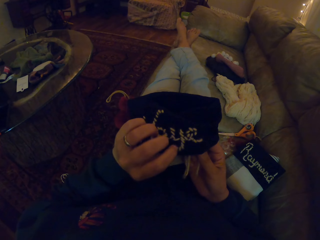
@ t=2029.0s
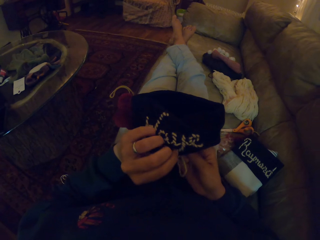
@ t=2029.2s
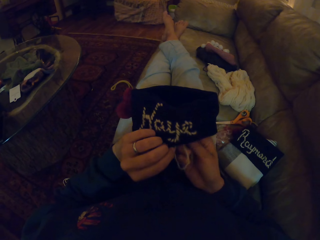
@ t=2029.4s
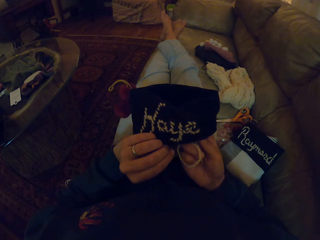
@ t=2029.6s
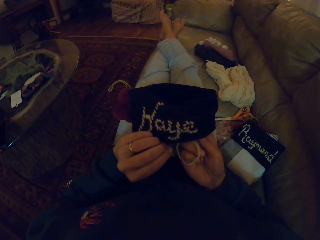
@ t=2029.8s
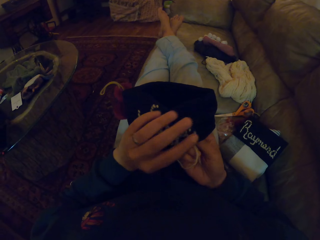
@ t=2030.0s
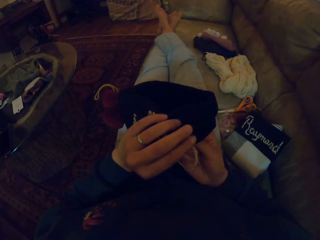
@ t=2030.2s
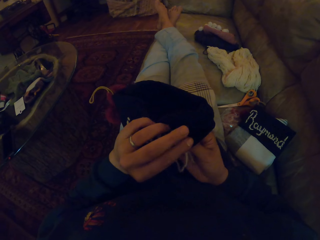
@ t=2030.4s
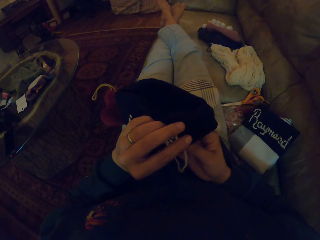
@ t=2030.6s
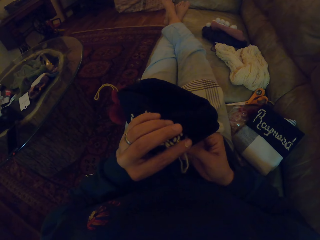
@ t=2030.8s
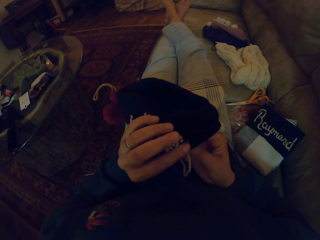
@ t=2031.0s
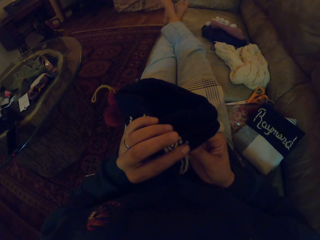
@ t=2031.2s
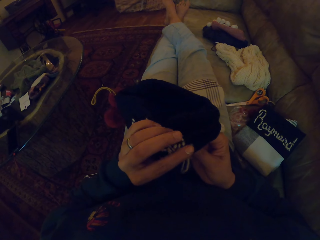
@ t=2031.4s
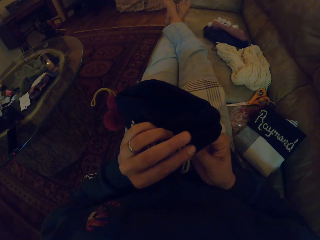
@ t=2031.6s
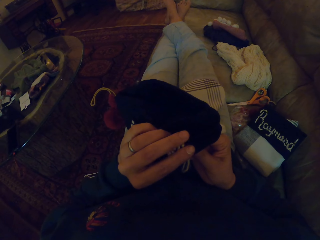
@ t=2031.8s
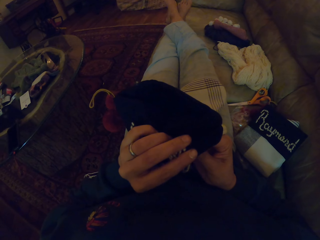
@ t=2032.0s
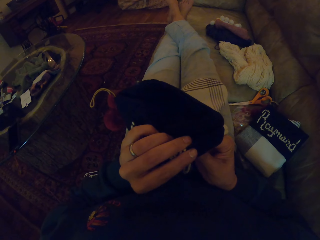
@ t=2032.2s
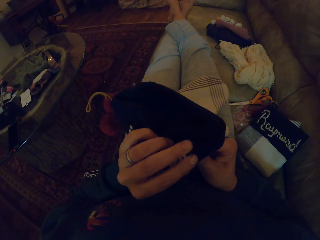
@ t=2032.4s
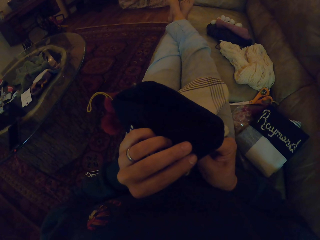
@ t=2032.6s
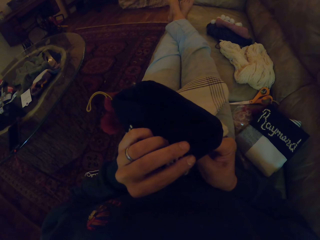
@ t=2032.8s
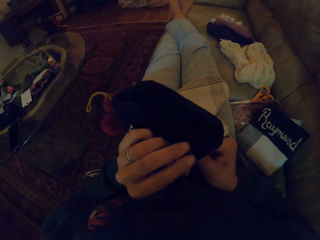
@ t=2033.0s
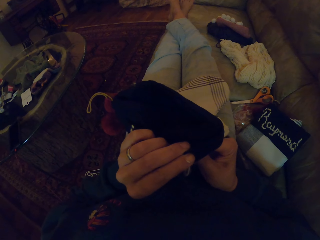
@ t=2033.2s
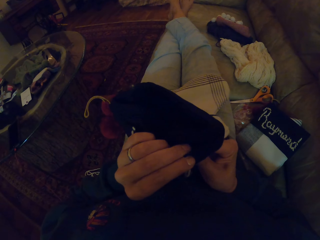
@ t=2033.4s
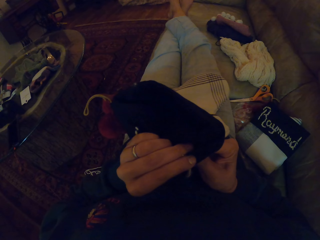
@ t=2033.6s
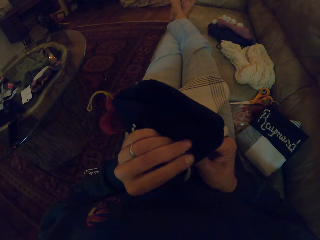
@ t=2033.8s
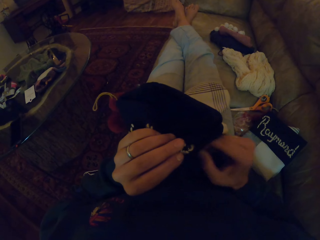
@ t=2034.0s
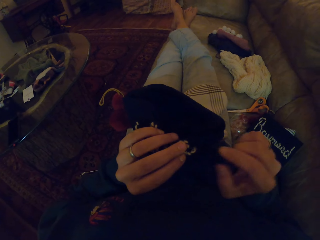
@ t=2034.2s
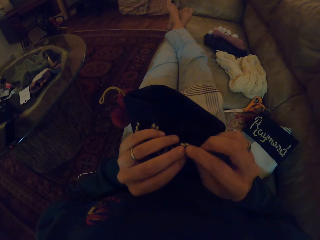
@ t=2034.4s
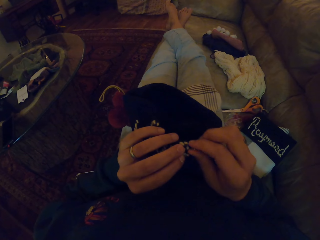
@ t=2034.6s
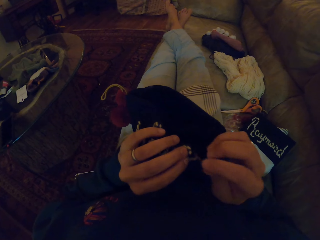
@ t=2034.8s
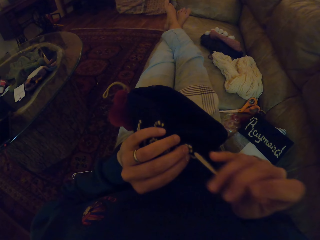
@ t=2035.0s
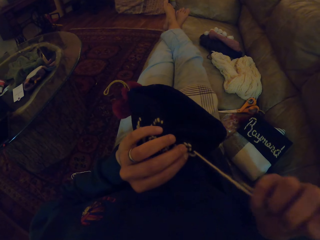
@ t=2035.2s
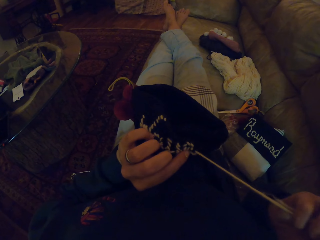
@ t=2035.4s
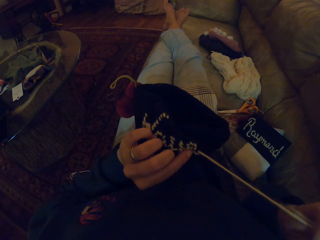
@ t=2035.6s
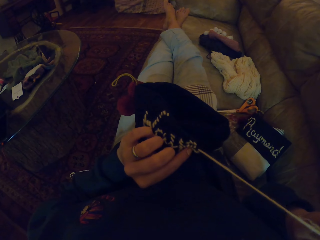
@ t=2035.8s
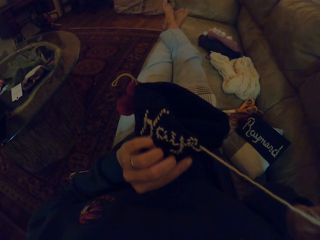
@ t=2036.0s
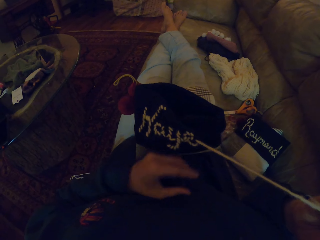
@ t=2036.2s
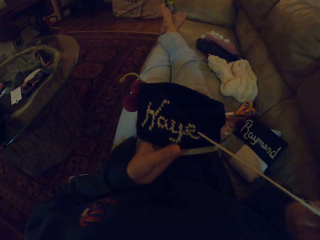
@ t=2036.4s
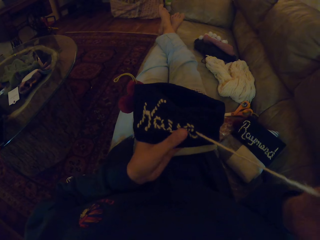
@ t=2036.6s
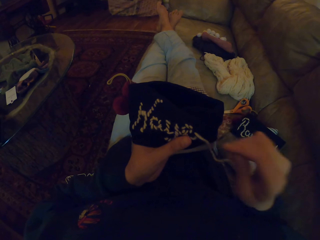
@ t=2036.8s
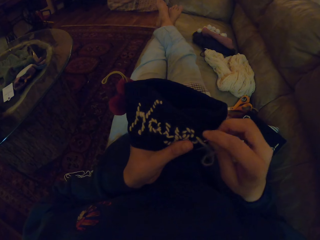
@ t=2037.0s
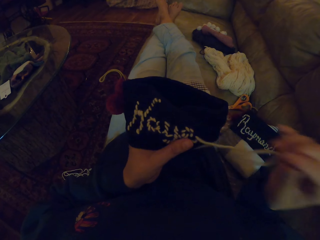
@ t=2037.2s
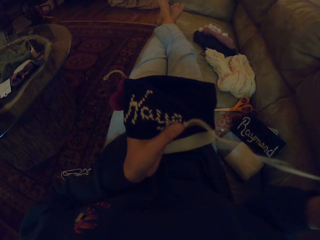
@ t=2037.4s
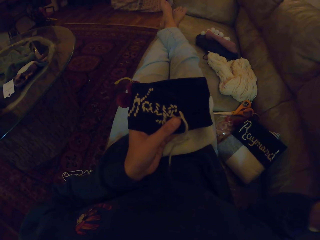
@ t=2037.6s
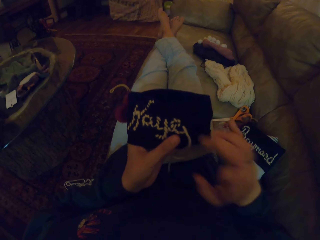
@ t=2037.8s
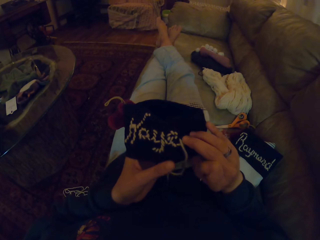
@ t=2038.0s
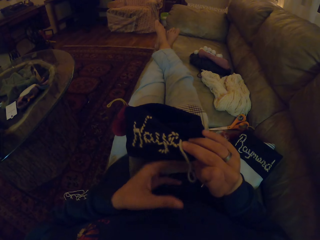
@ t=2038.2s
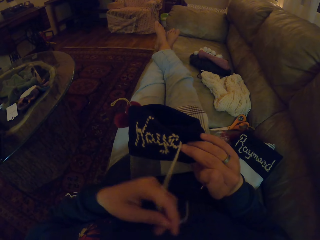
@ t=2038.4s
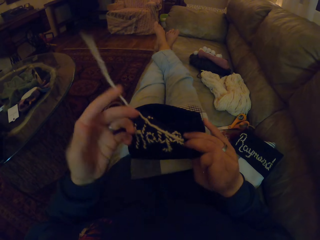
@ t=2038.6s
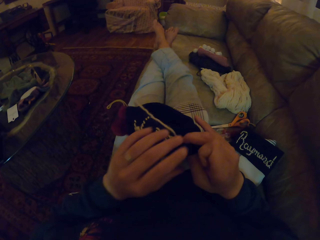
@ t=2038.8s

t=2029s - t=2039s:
The camera wearer sews a piece of cloth with a needle. They pull the thread.

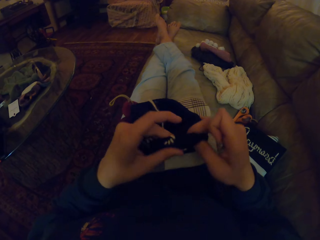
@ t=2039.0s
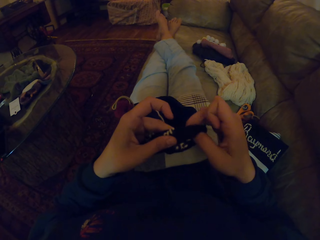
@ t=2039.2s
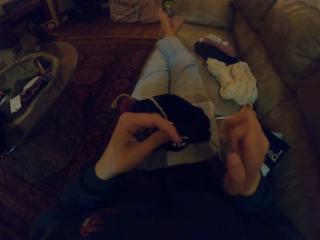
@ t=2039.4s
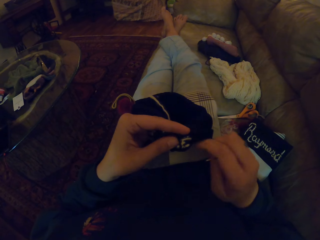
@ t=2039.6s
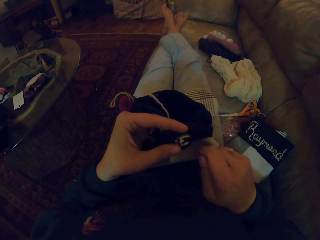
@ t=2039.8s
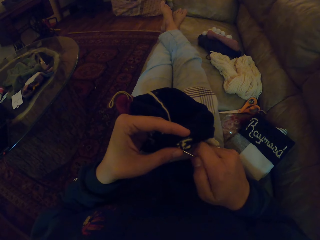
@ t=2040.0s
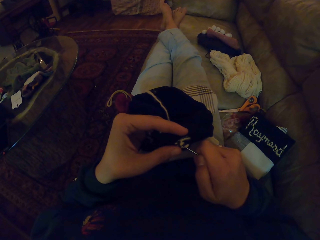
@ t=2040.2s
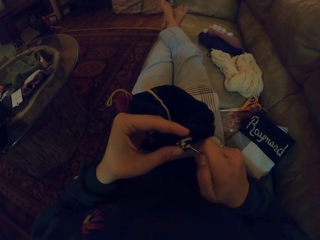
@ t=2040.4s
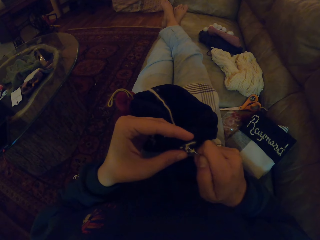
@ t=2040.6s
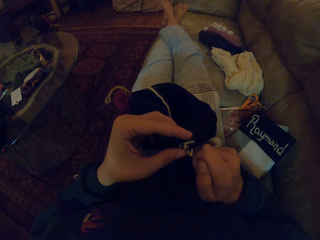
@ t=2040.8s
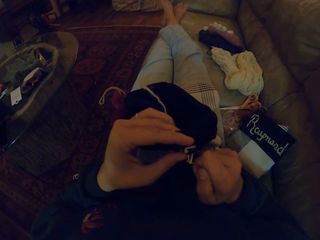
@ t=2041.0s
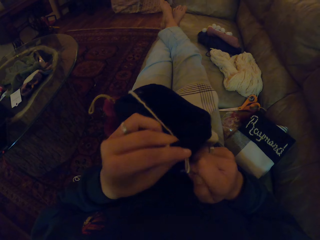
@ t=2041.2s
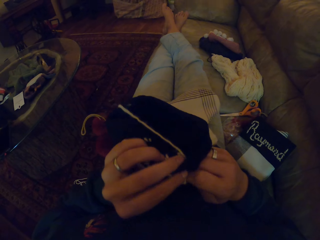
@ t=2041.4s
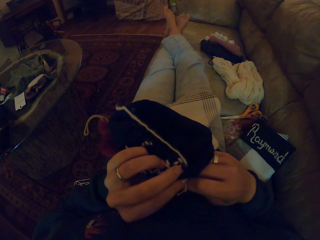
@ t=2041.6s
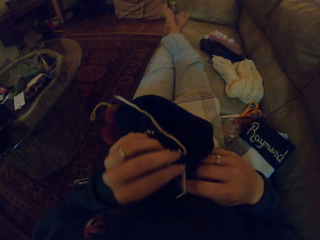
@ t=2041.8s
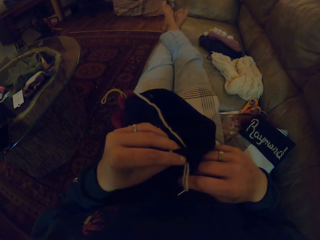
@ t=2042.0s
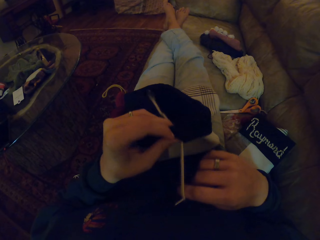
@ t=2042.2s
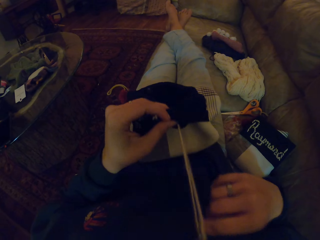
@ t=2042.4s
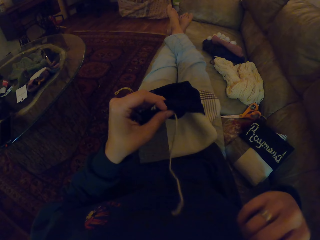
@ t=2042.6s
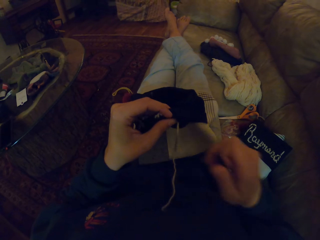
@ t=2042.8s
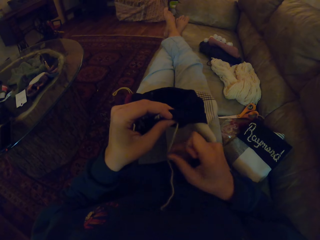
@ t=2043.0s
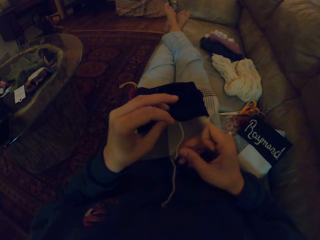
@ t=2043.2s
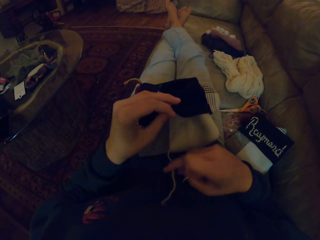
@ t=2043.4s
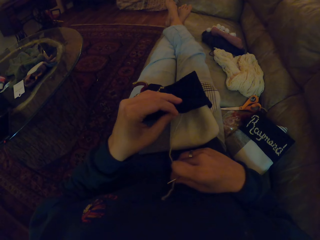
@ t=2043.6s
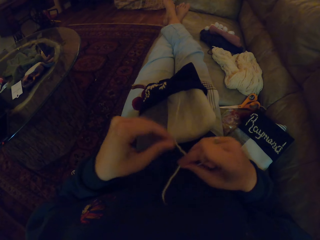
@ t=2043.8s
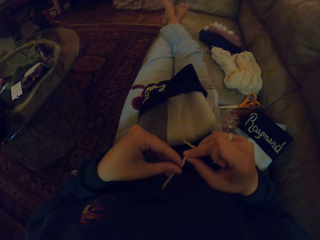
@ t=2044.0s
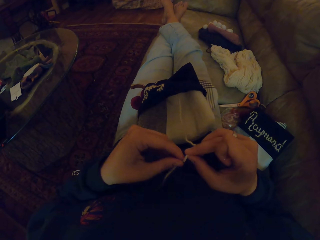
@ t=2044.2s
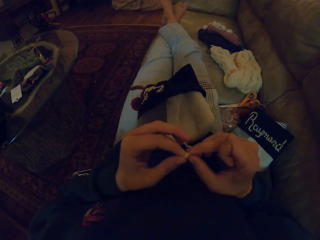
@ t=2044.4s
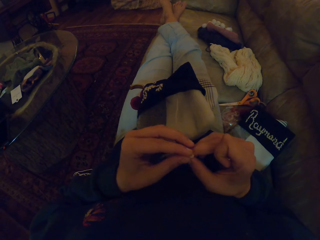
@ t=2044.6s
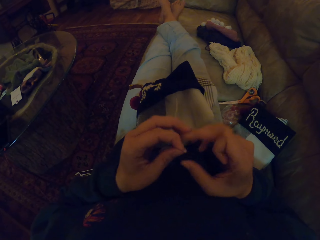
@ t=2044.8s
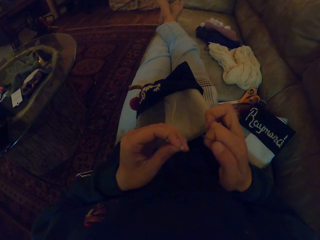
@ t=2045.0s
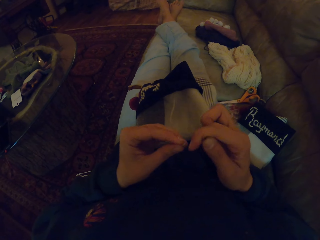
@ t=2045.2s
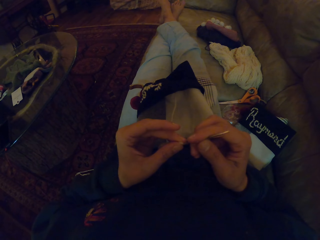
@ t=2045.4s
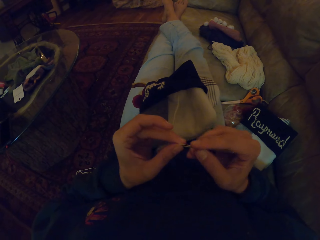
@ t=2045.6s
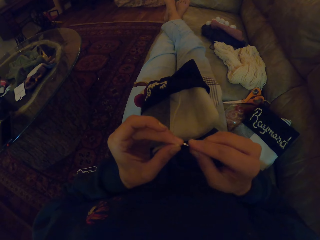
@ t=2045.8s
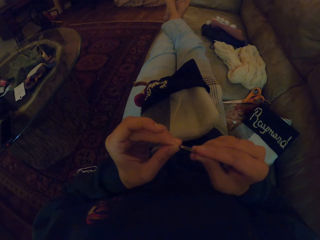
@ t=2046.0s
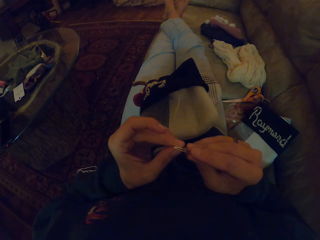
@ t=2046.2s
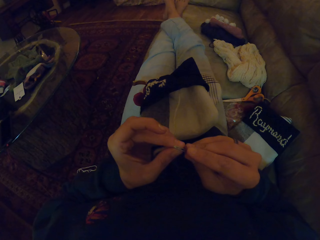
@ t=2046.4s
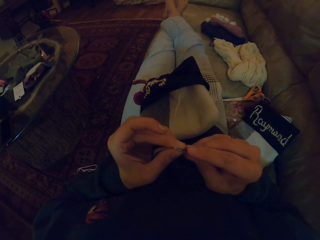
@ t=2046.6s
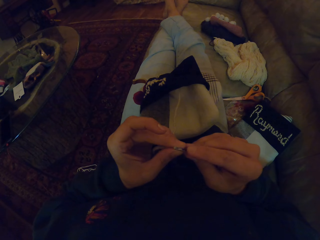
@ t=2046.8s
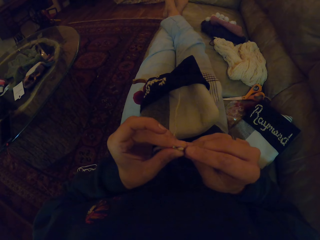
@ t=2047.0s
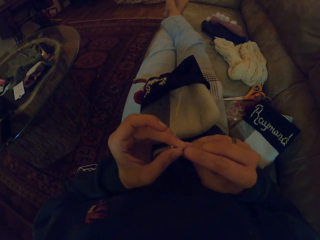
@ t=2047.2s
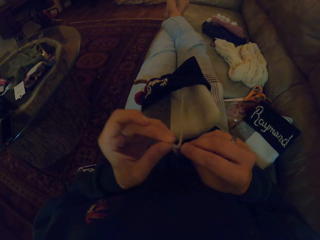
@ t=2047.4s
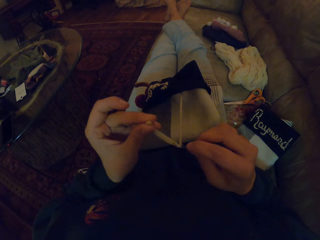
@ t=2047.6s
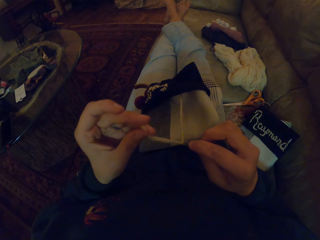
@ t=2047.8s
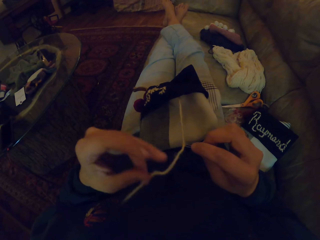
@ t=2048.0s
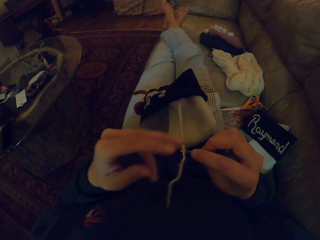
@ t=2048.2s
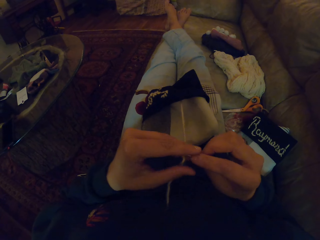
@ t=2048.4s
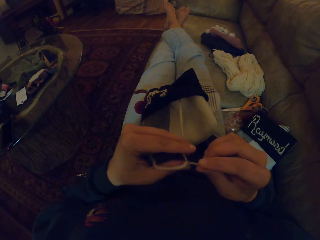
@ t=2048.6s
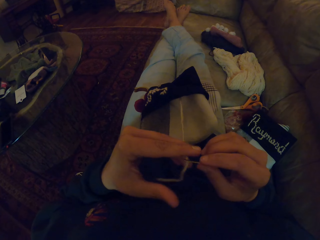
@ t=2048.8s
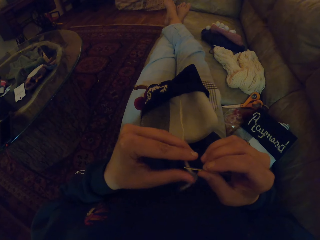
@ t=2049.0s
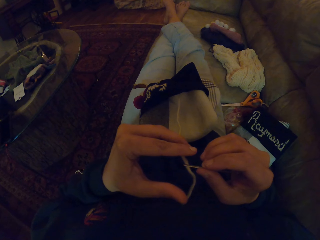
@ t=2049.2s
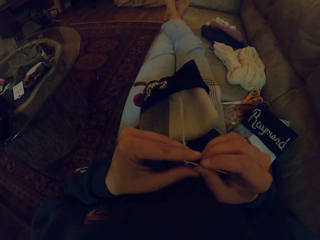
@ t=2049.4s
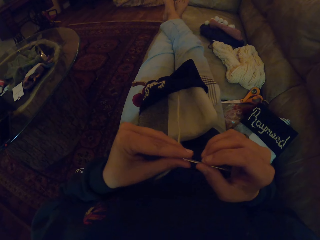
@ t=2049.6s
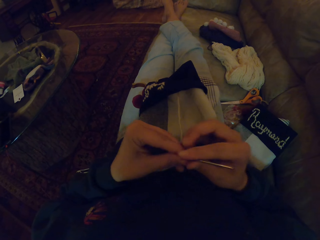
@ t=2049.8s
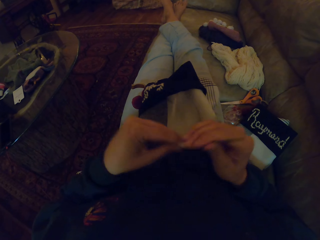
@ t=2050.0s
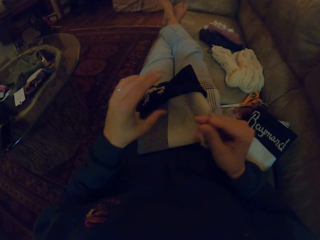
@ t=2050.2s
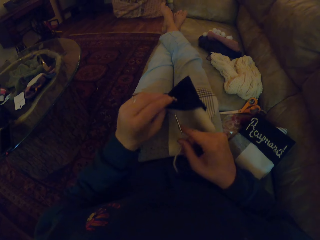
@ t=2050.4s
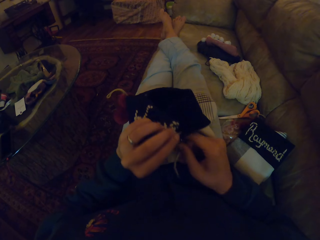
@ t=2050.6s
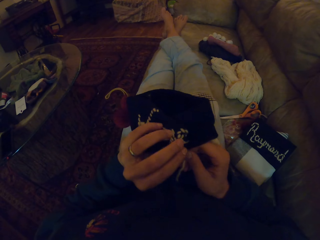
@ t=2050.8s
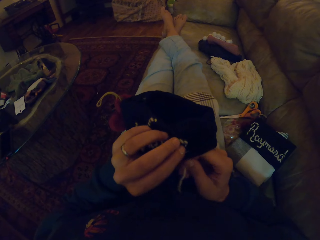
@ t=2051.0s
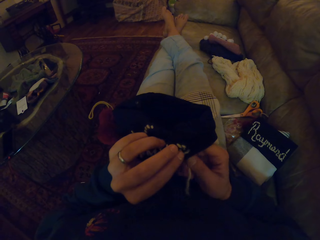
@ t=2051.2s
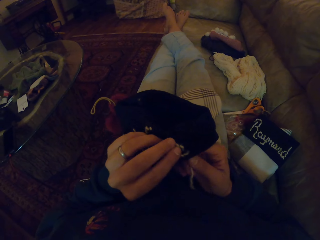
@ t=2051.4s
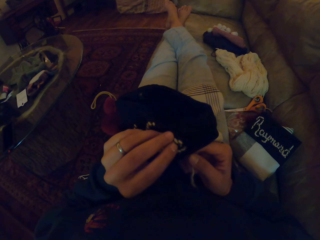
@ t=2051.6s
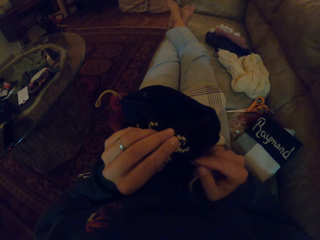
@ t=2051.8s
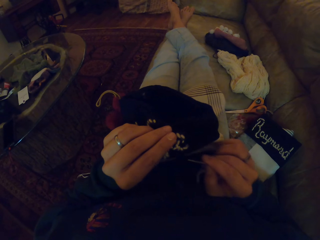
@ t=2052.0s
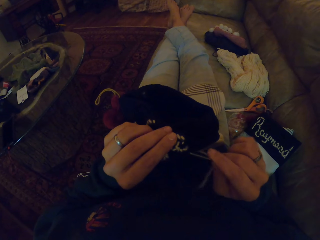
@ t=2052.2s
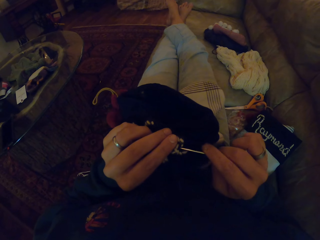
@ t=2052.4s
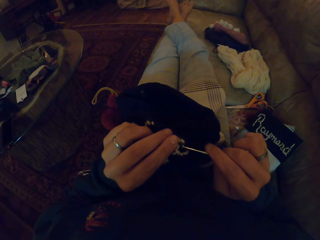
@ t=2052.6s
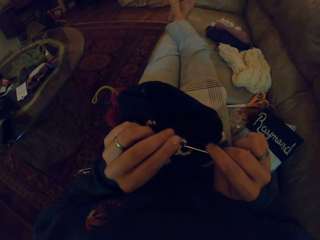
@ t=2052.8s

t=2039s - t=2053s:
The camera wearer pulls thread on the cloth with a needle. They insert the thread in the needle. They pull the thread. They stitch the cloth with the needle.
